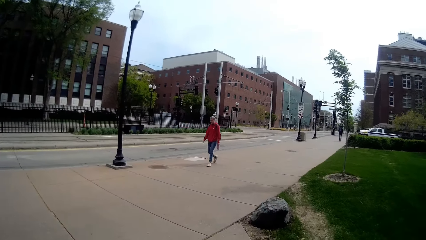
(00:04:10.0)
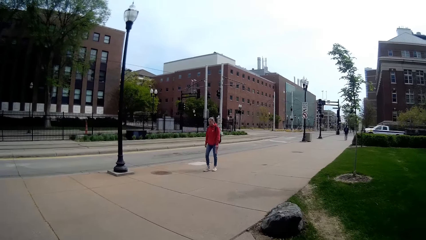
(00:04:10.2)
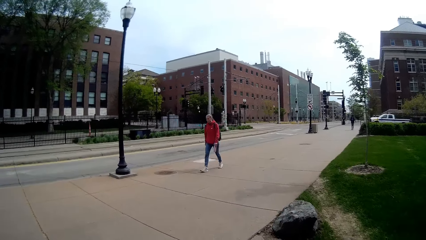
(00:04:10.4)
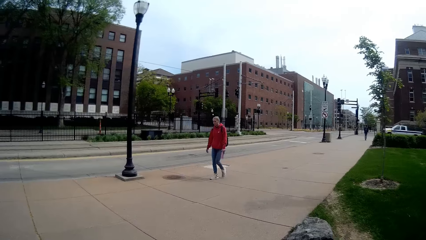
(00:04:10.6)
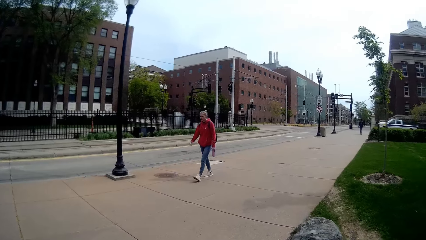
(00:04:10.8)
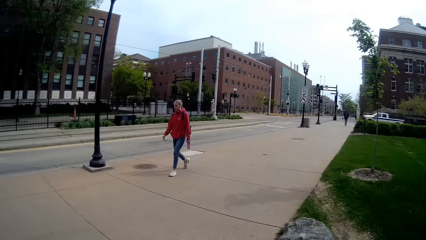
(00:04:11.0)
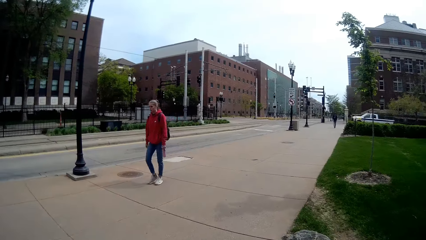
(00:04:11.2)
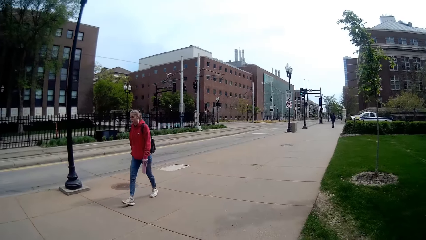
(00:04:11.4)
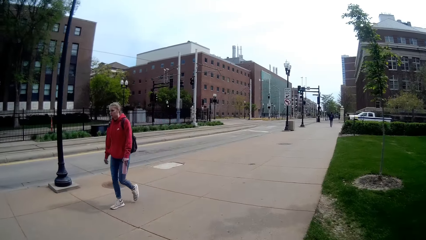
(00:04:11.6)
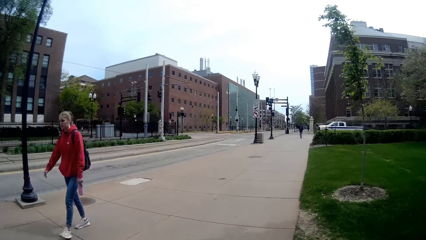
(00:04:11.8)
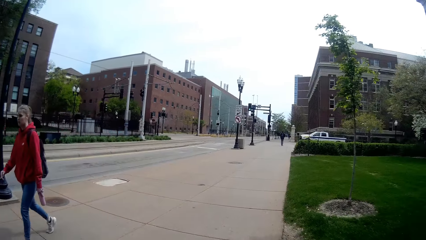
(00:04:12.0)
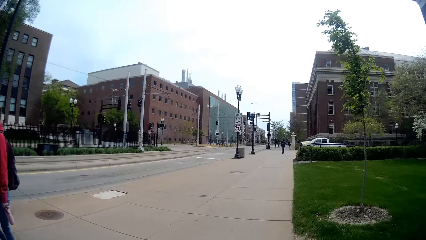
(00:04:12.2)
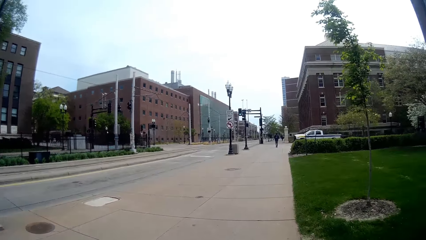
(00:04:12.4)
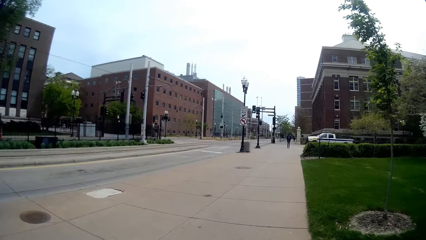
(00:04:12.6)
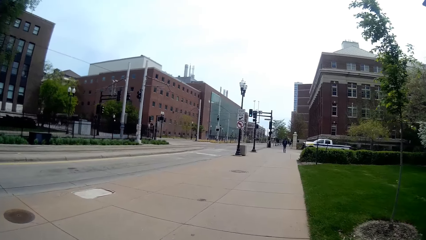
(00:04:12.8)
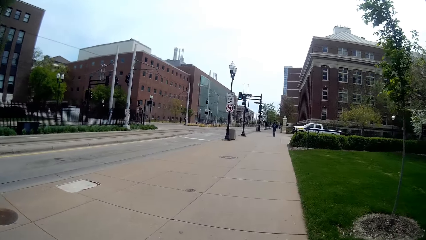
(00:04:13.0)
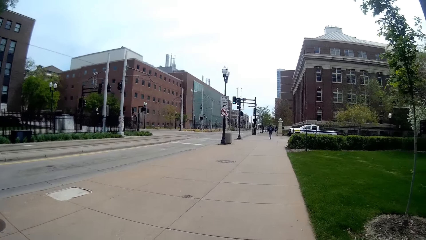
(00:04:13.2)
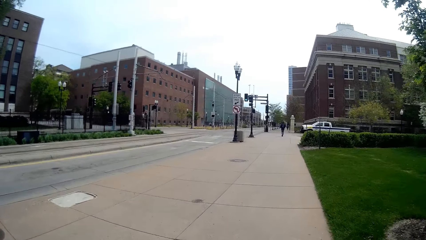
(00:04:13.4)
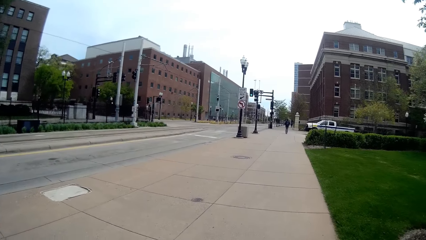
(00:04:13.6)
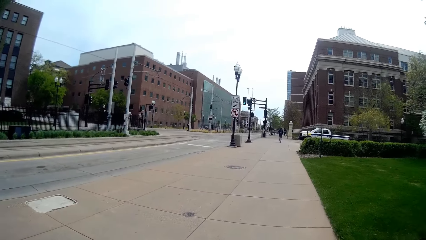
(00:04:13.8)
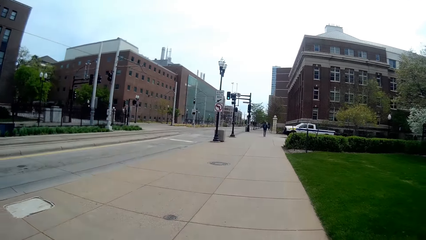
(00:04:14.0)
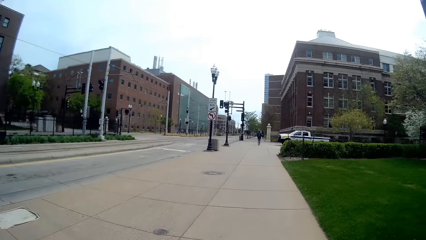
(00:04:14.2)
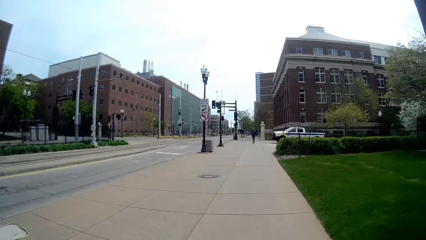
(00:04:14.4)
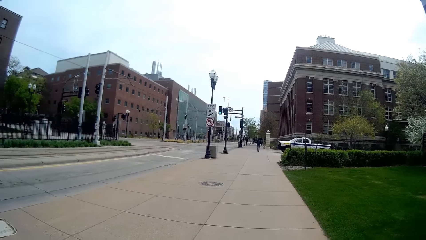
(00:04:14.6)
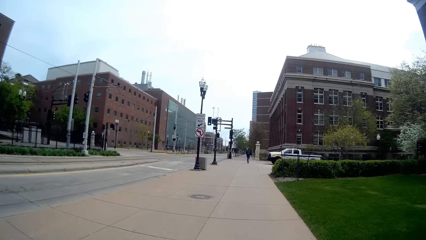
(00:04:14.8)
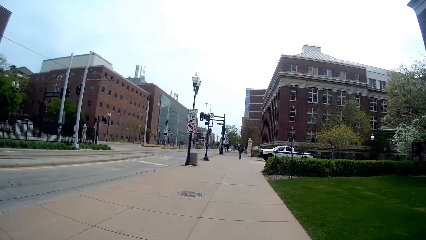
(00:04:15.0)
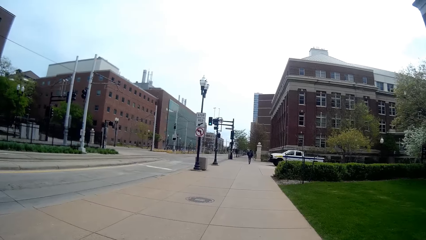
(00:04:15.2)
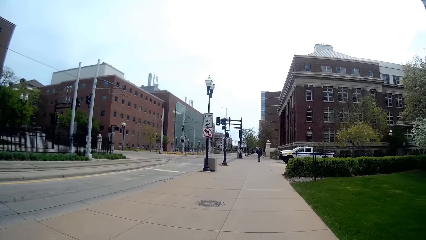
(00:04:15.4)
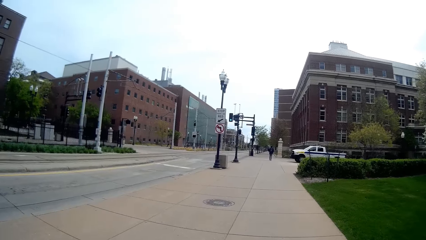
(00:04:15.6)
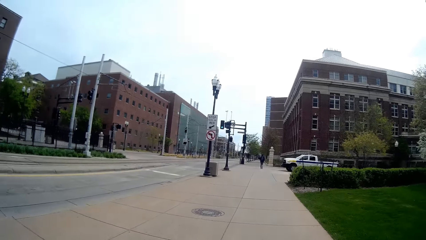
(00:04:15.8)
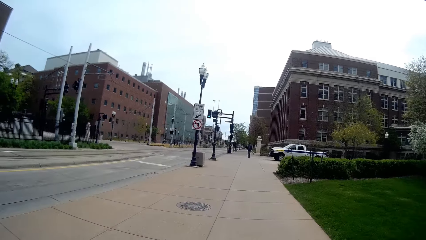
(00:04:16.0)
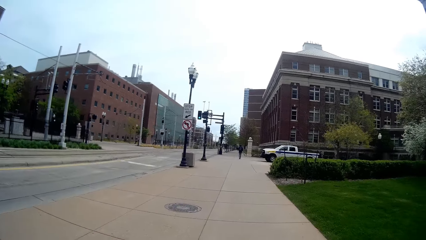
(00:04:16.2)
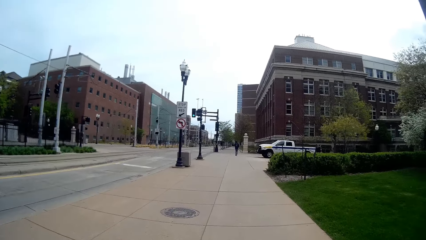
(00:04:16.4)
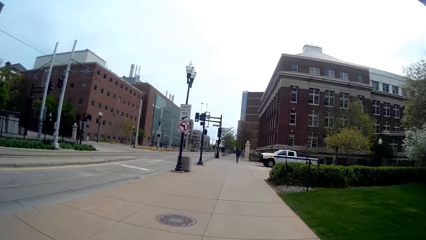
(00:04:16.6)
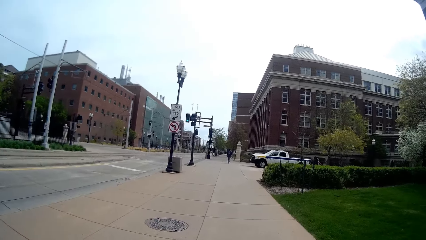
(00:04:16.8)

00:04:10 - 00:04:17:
A woman walks past the camera wearer.

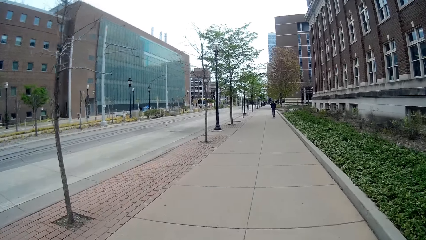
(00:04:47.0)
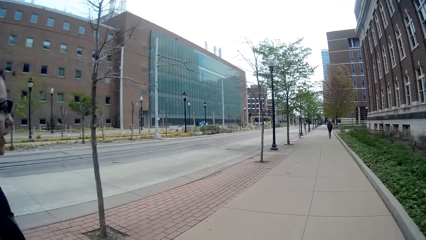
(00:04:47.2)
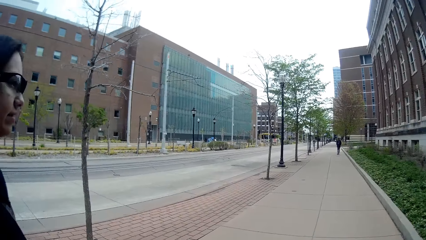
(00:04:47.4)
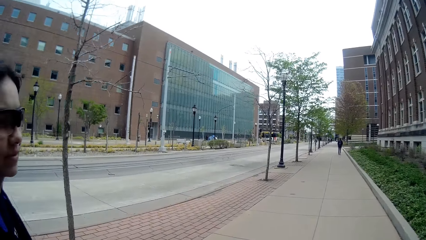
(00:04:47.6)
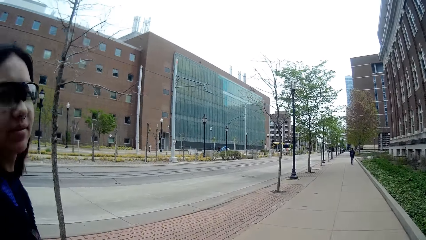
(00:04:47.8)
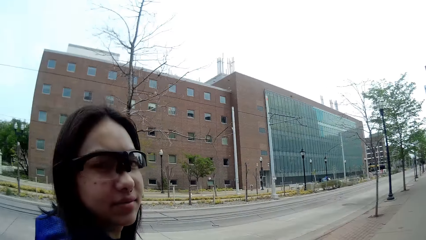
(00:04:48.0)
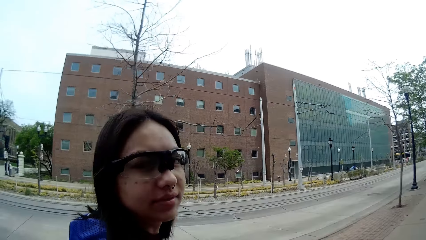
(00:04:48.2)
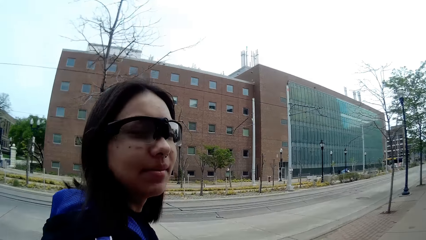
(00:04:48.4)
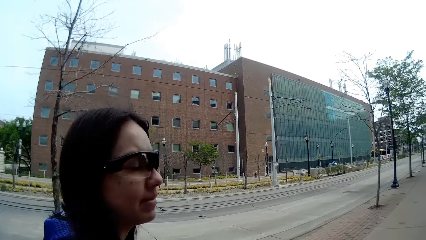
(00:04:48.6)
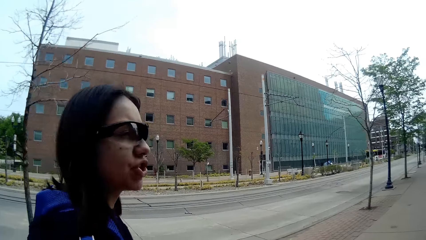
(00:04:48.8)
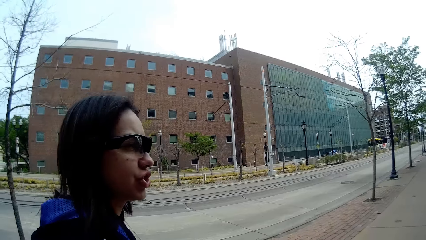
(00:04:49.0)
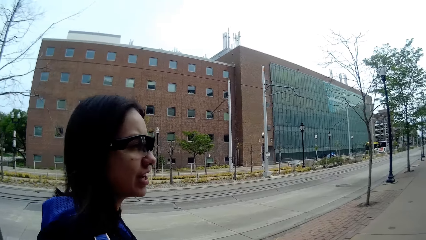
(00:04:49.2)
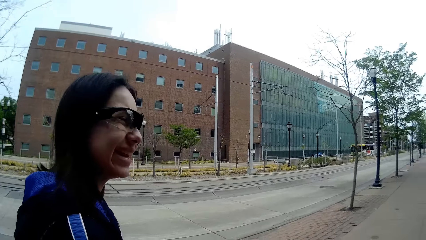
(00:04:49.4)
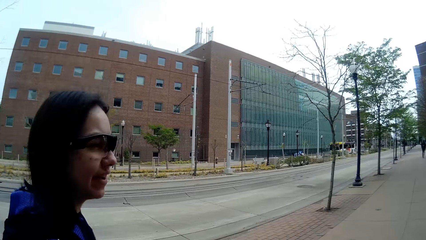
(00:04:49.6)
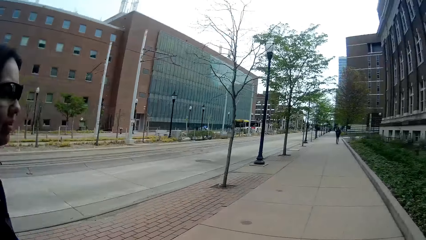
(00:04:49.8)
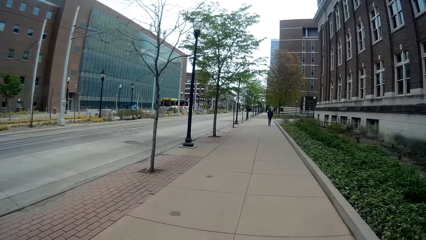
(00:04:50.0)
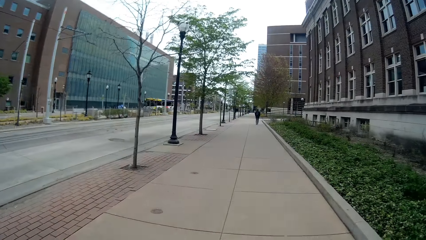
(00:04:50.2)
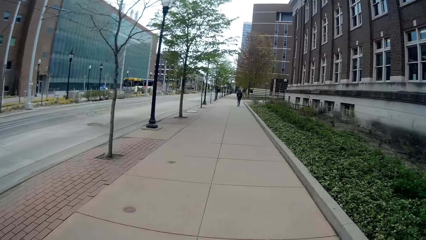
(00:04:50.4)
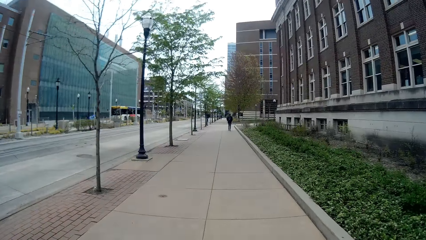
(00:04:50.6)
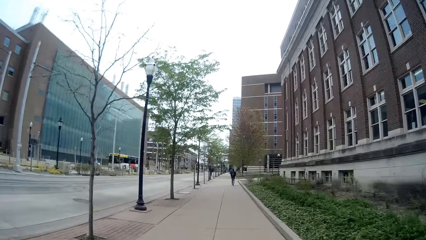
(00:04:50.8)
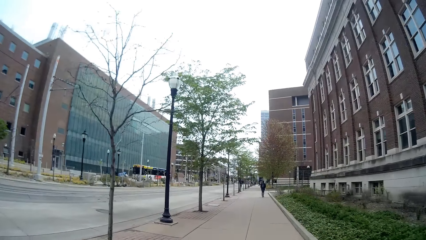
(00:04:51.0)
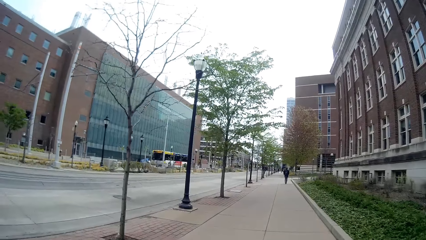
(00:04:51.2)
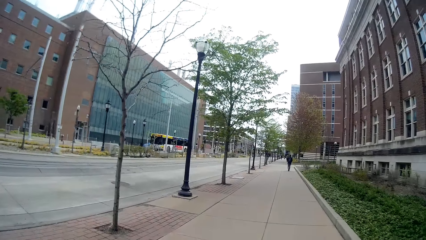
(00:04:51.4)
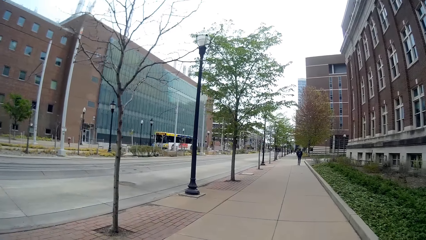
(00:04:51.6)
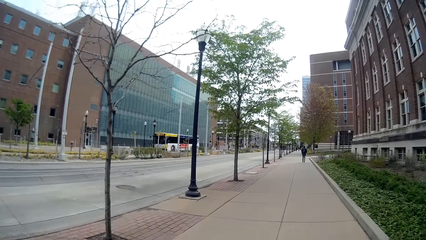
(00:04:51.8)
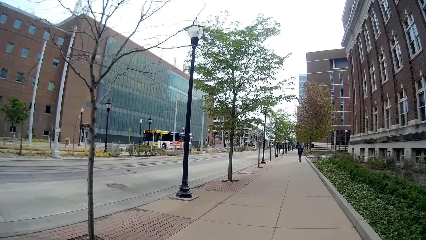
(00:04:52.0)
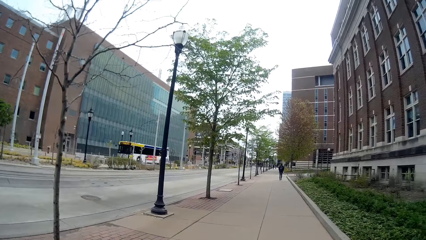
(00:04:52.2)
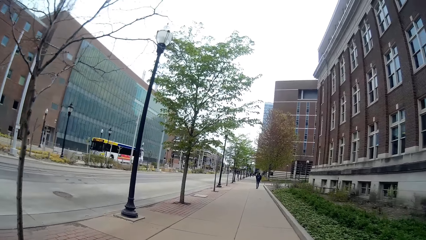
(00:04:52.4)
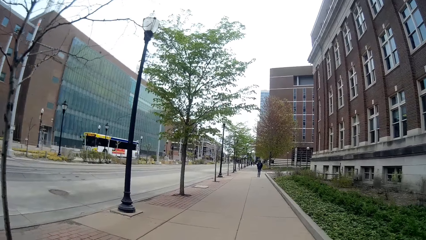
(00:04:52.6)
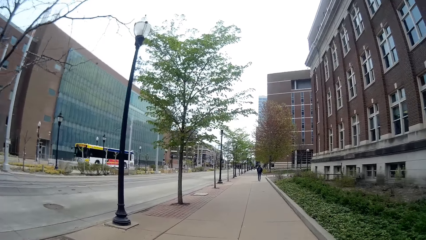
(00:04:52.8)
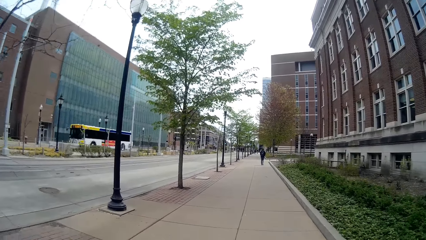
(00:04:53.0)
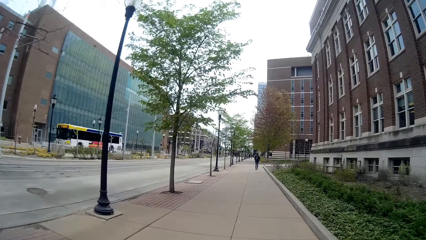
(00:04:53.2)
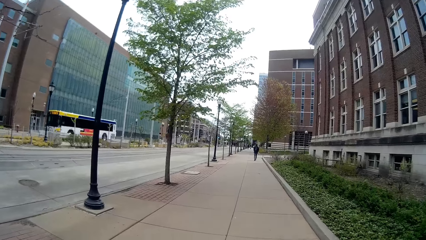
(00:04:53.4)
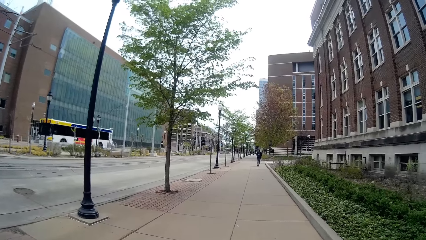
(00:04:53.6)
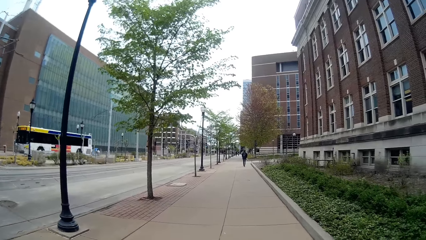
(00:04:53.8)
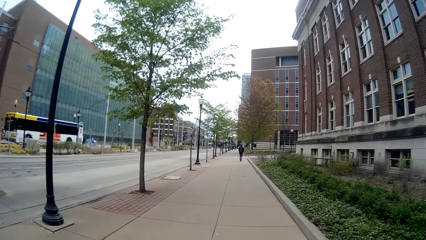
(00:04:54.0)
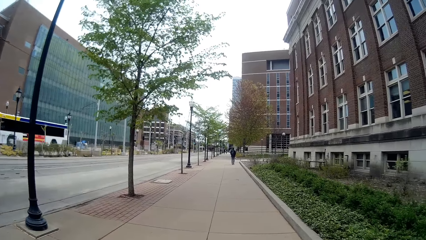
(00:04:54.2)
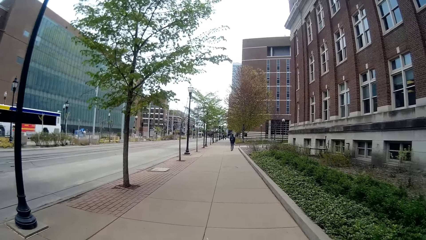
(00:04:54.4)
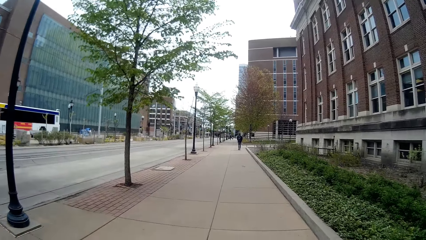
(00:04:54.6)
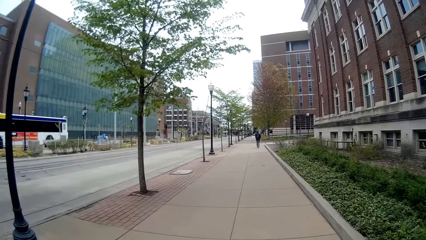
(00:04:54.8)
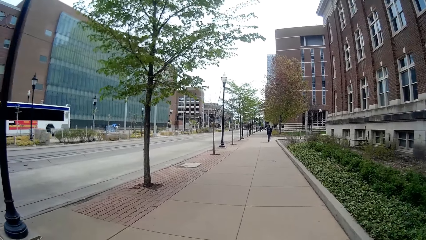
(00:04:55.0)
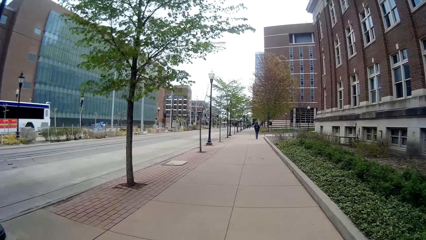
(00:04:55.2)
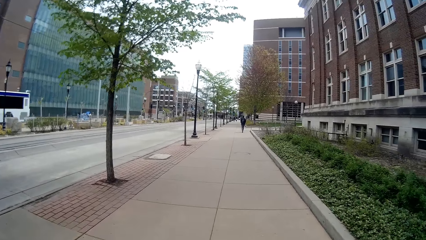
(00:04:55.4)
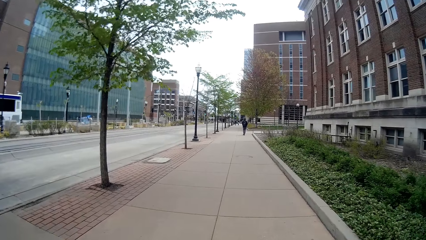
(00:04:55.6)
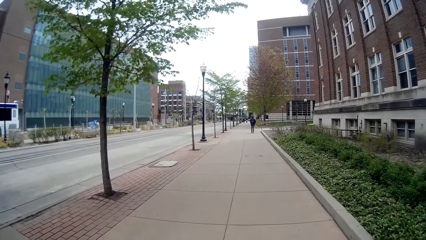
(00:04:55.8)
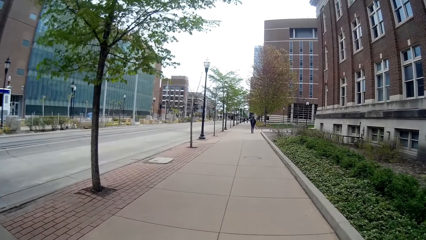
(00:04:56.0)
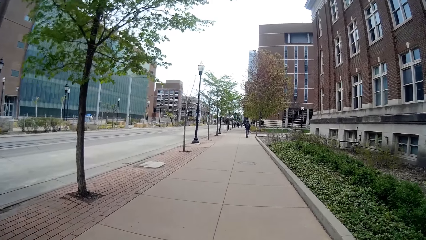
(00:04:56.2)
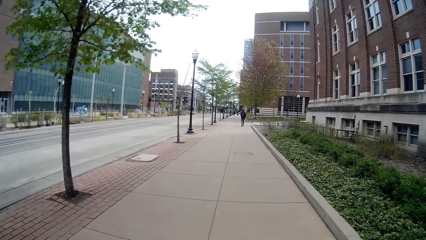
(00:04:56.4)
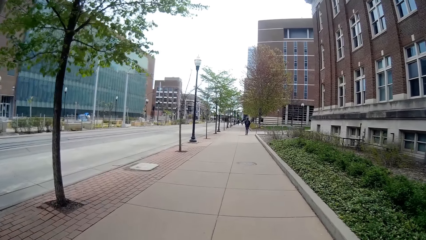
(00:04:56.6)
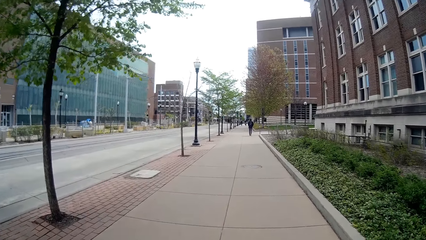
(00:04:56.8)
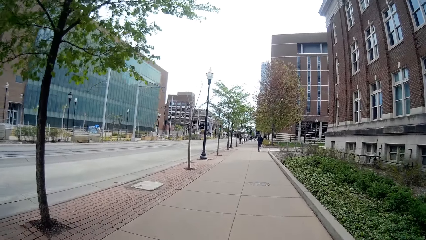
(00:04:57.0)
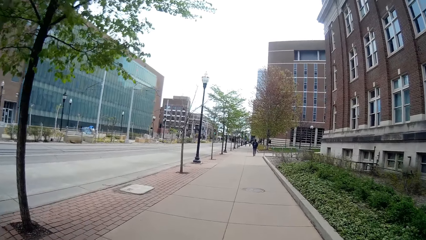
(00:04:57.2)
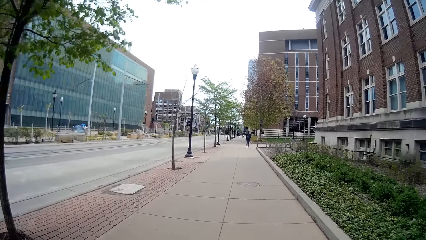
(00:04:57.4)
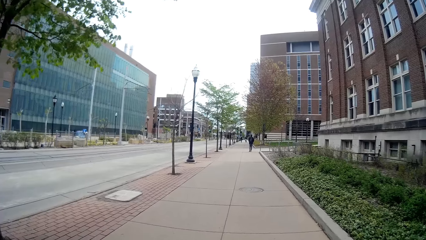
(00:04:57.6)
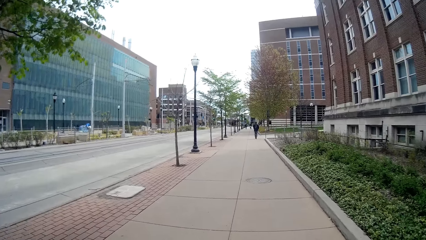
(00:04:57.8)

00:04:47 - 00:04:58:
The camera wearer talks with a woman.
